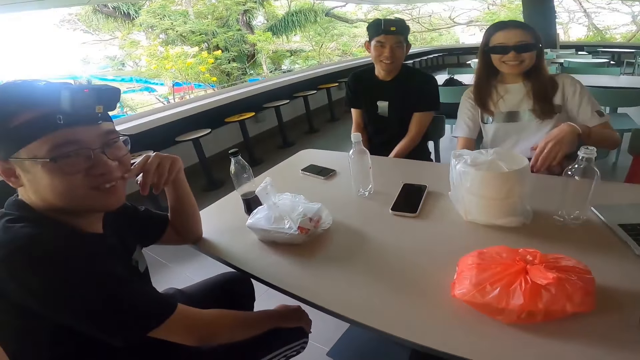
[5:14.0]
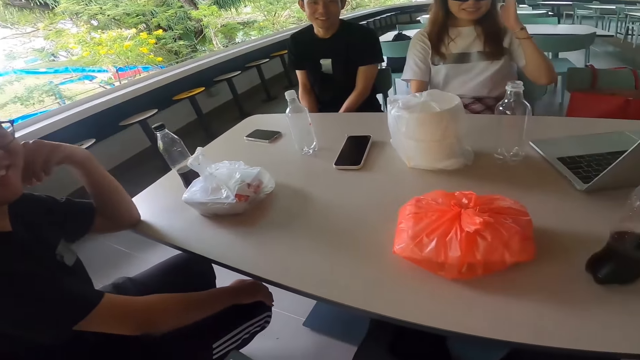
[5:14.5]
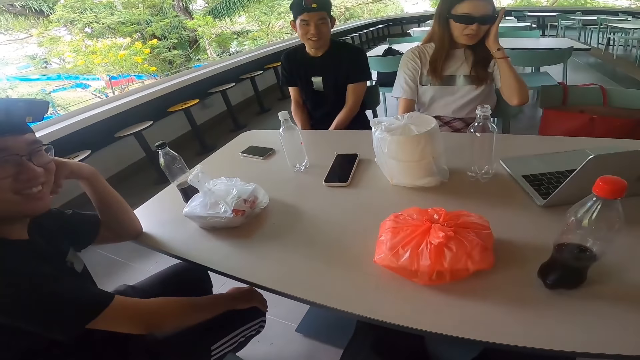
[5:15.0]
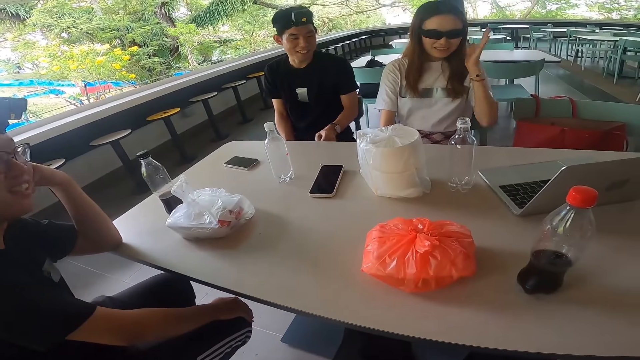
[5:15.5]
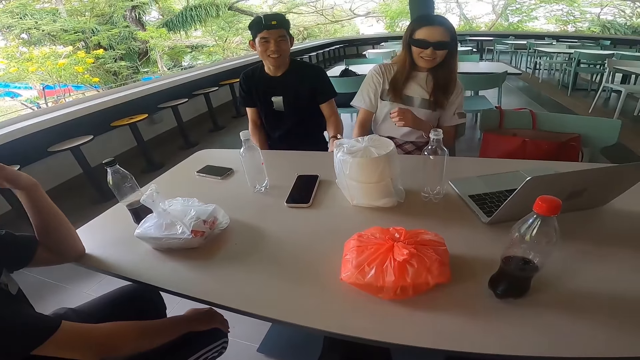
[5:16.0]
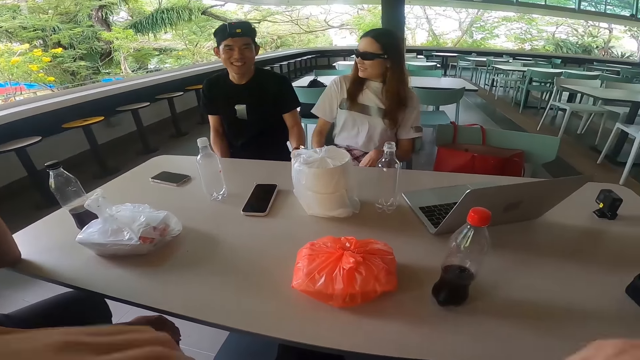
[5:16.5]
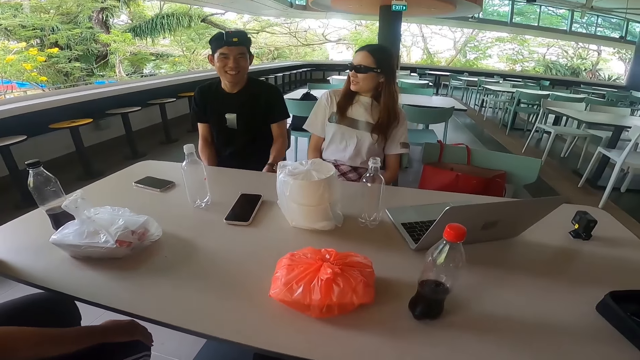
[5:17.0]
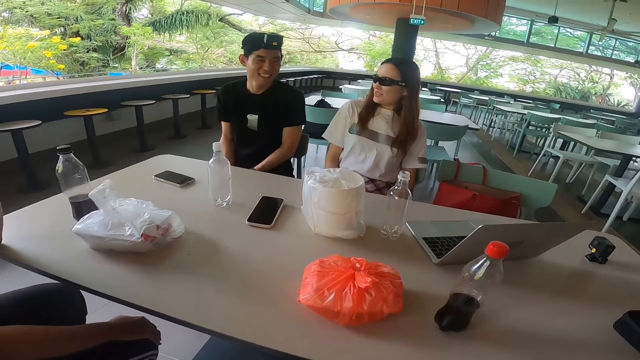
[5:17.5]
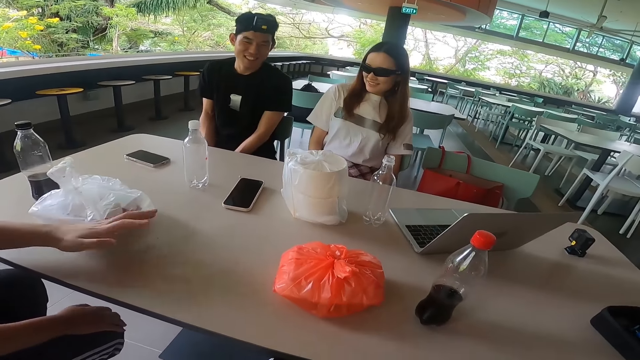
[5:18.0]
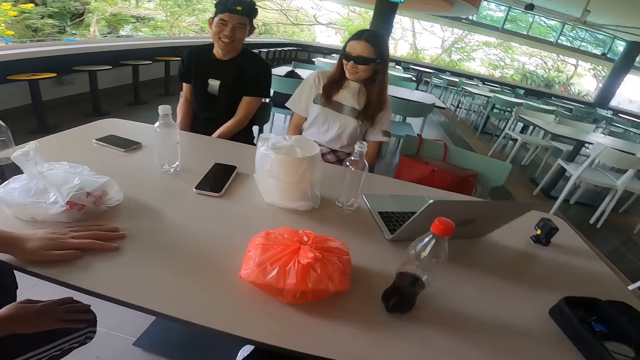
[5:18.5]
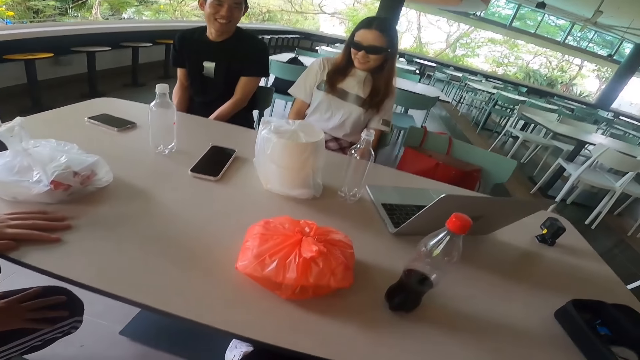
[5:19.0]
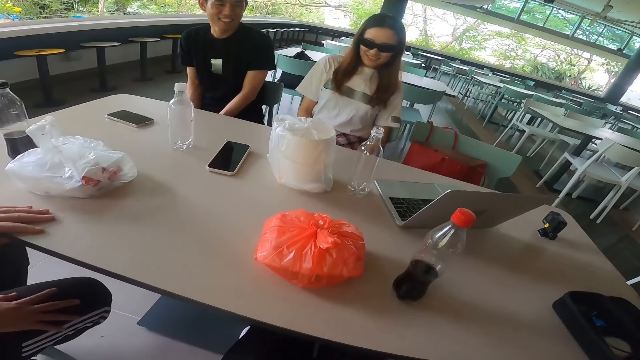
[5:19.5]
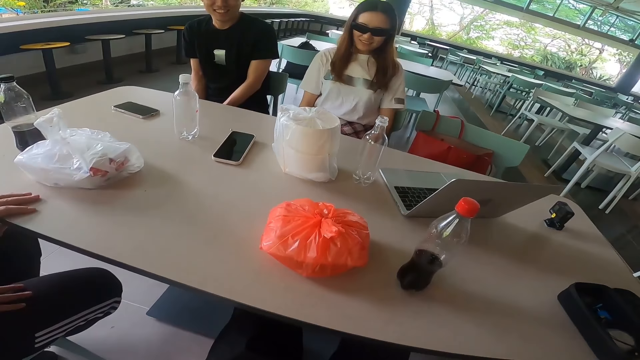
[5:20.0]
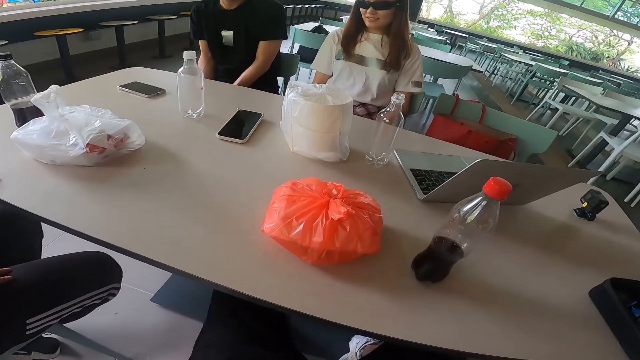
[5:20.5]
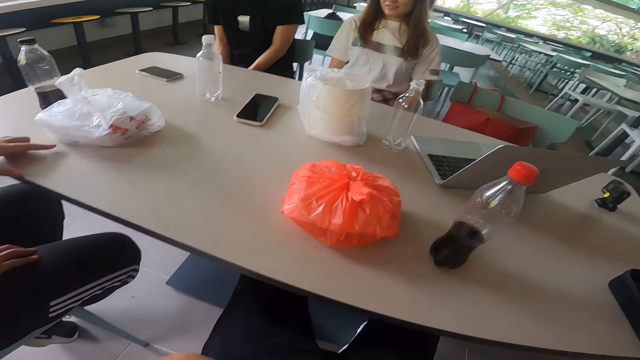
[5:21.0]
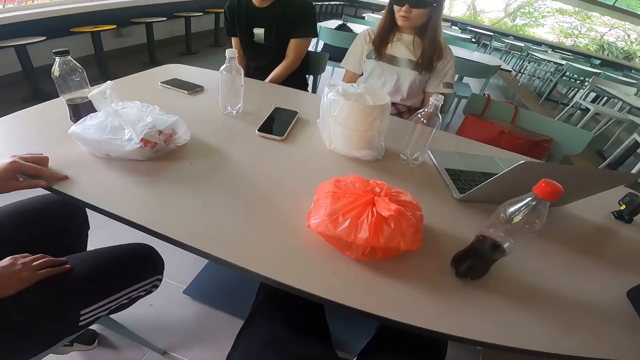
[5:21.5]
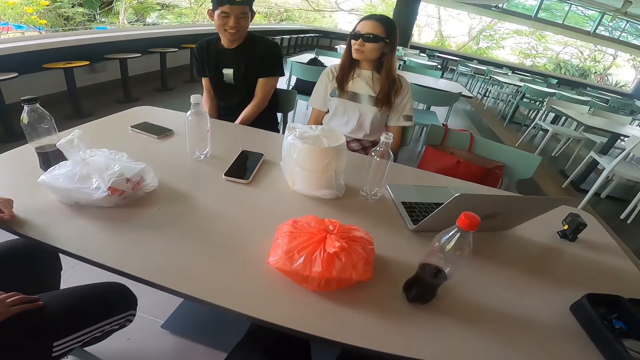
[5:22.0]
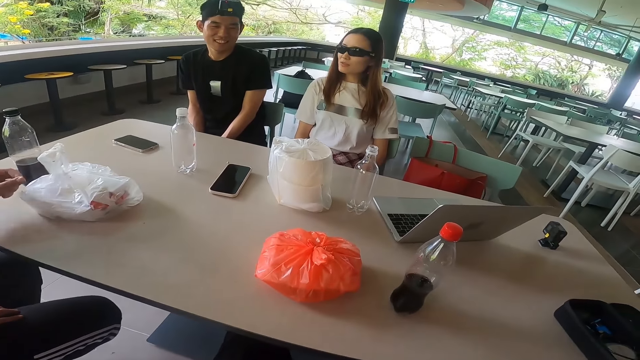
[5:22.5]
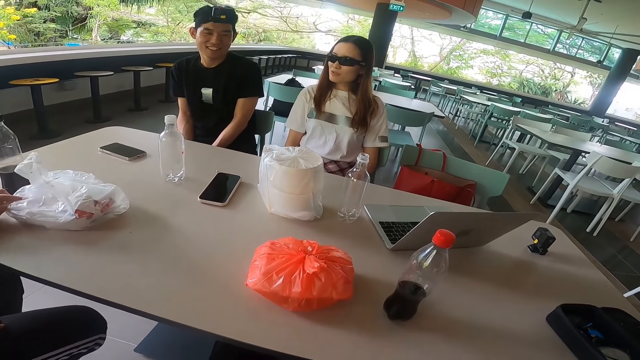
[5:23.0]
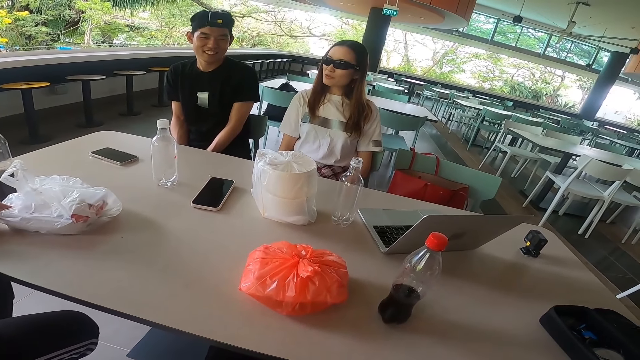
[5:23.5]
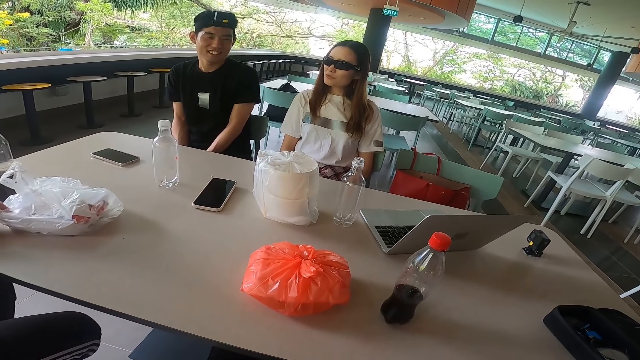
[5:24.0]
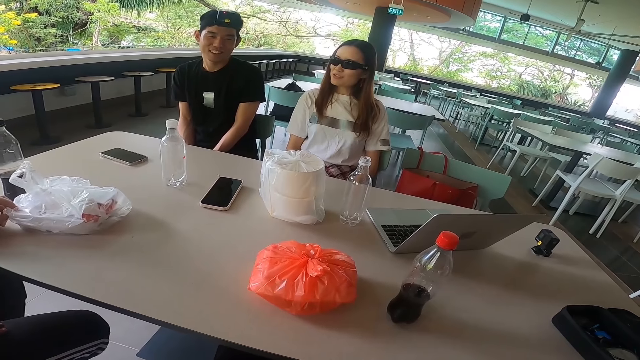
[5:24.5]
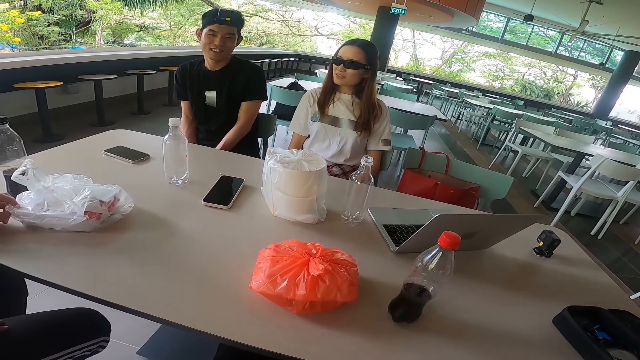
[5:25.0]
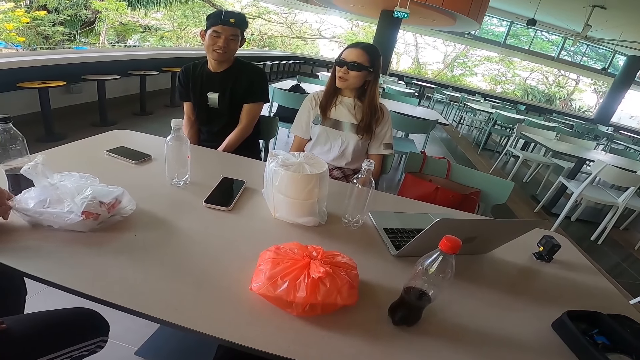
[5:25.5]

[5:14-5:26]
A woman touches her hair as they converse among themselves. The camera wearer touches the hair with the right hand. A man touches the table with the left hand. The man touches the polythene bag with the left hand.

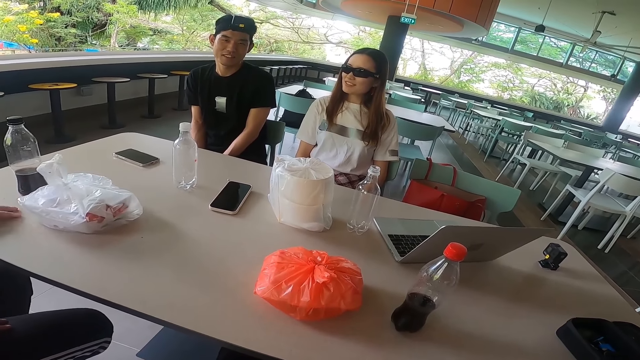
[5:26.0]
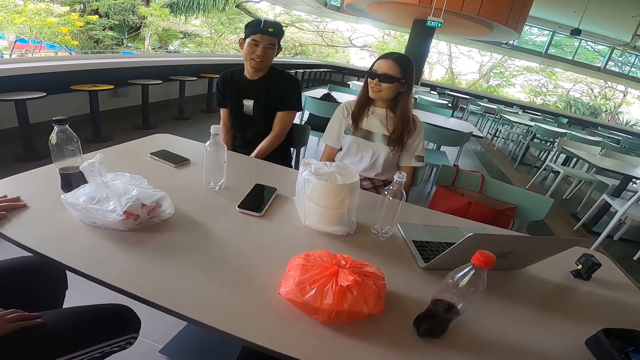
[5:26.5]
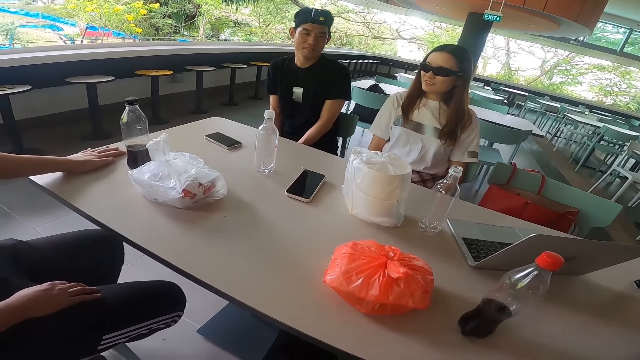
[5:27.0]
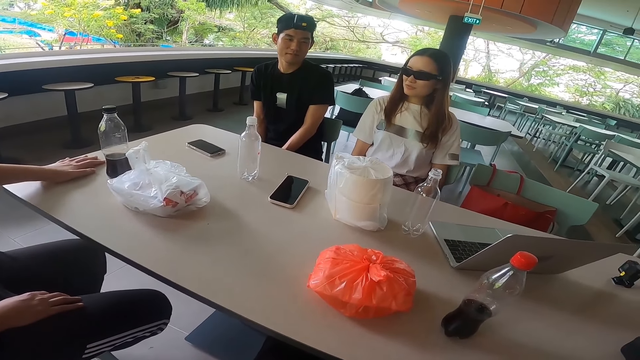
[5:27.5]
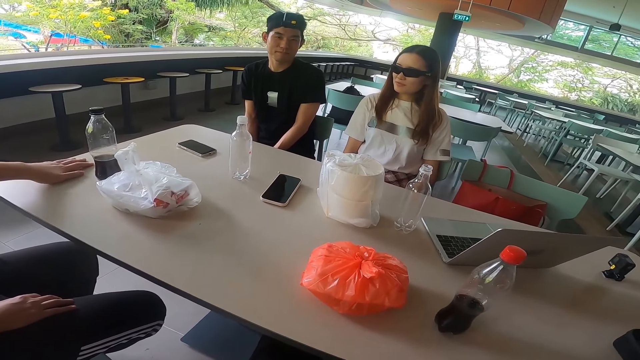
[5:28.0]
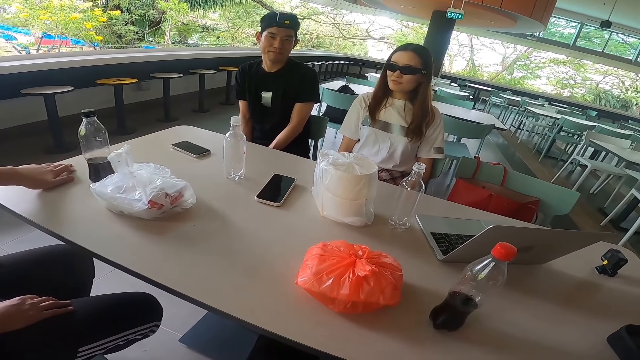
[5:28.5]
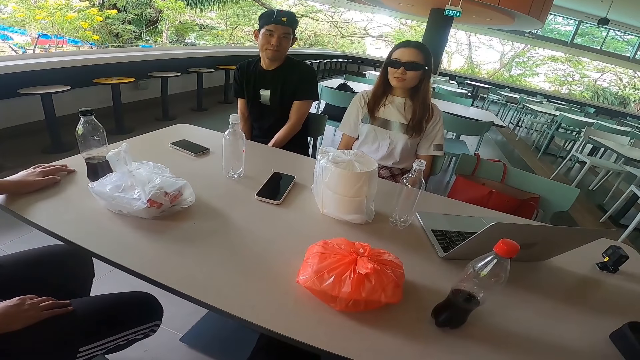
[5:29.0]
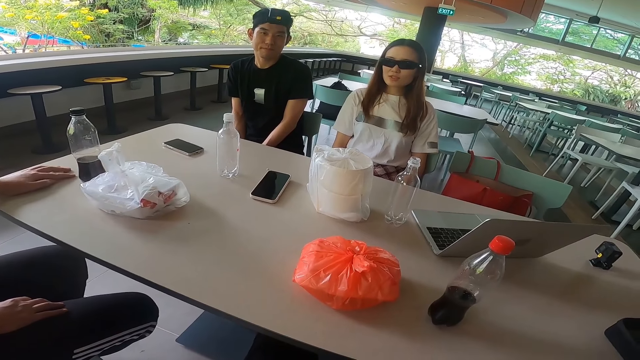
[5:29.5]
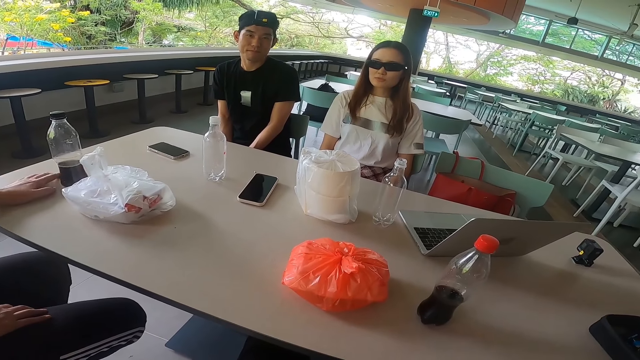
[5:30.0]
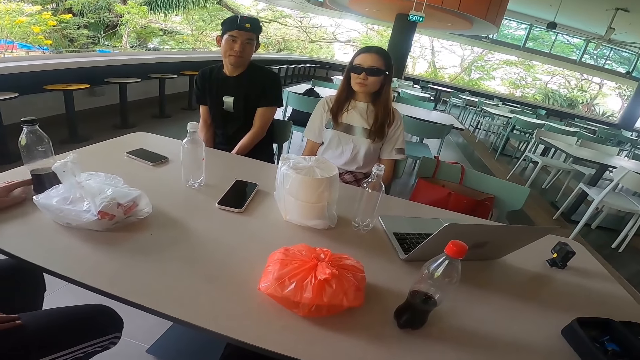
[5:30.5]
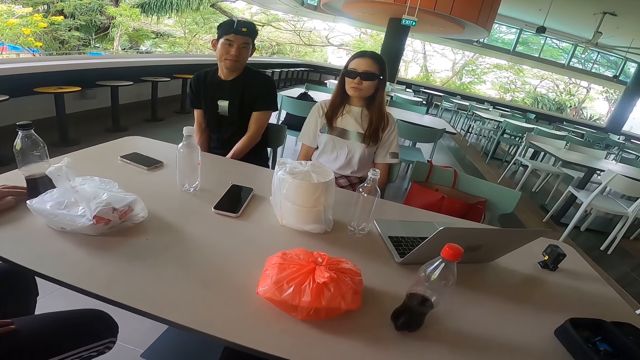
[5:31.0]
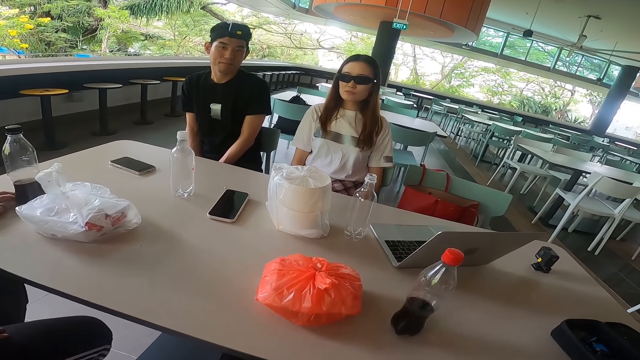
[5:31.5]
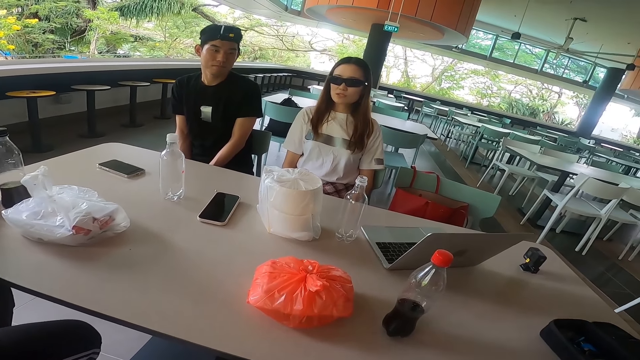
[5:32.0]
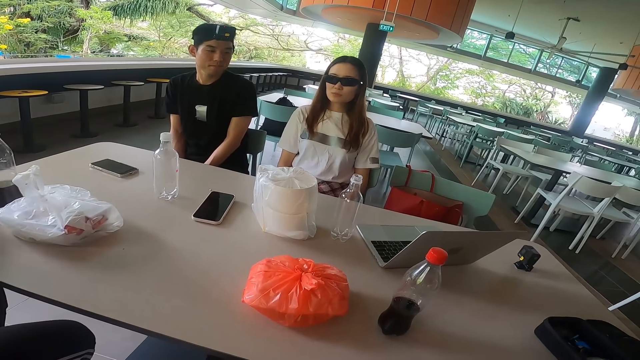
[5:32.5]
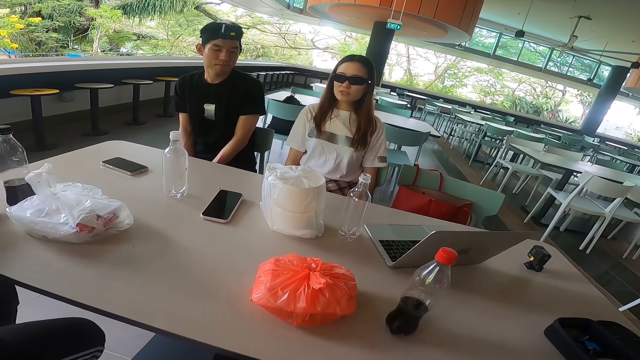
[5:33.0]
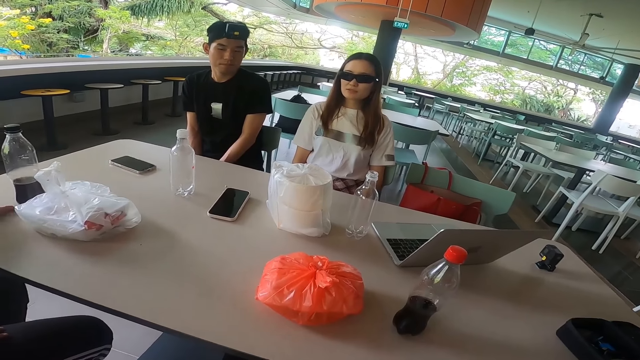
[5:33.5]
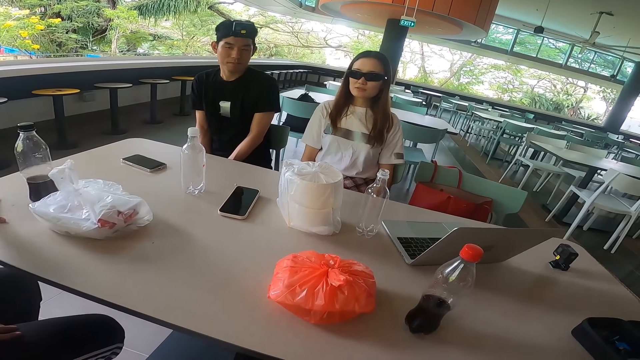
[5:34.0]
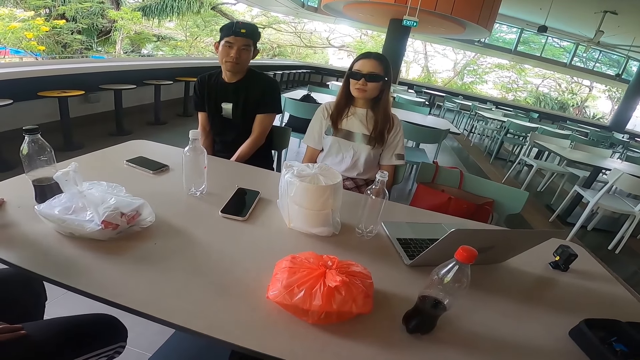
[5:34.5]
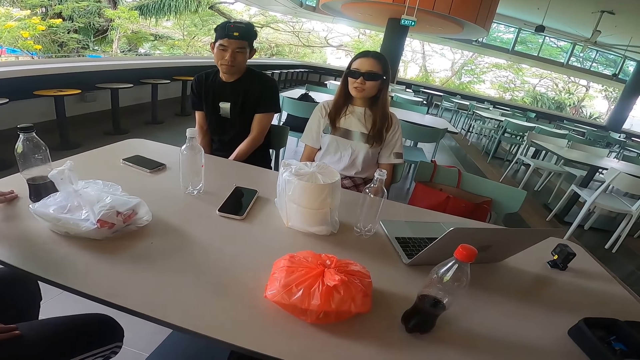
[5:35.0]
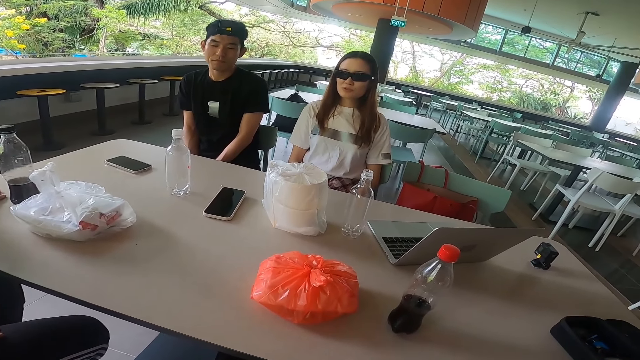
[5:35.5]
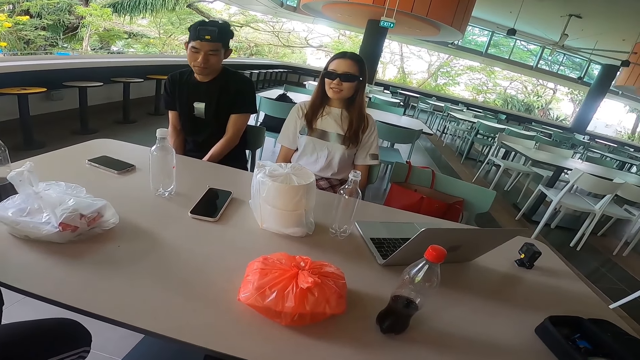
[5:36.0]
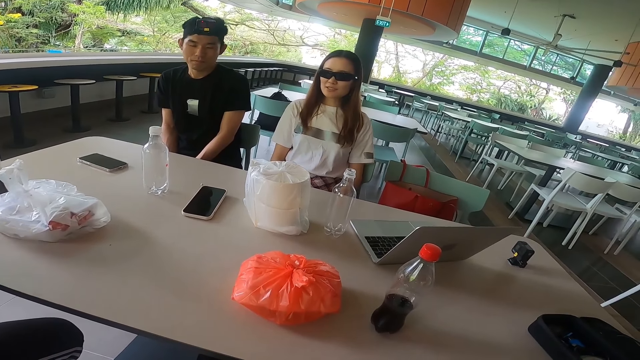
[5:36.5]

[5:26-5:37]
A man touches the table with the left hand. The camera wearer stares at the table. The man touches the polythene bag with the left hand.
